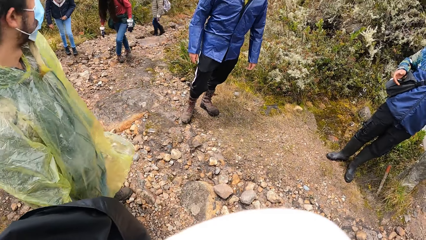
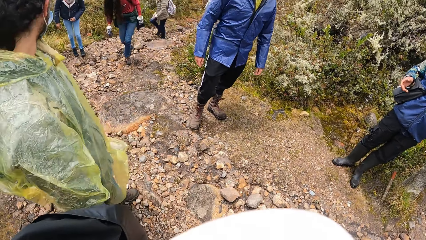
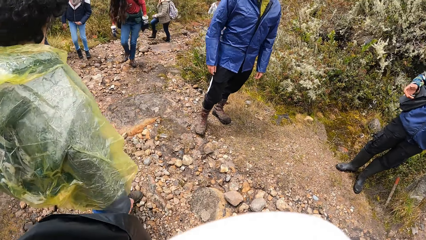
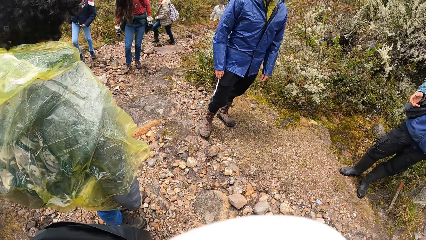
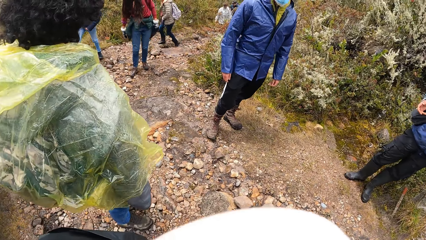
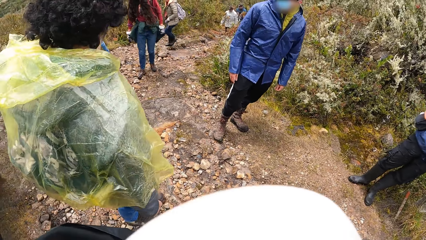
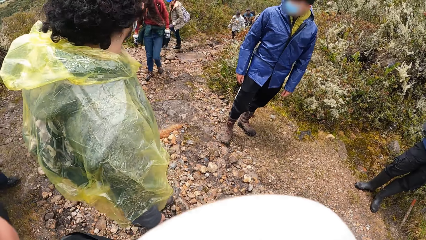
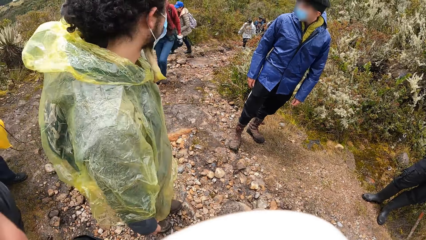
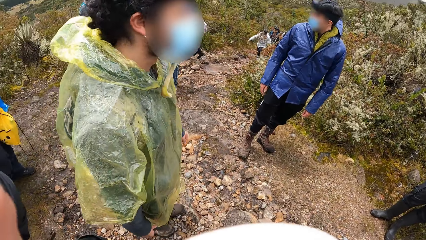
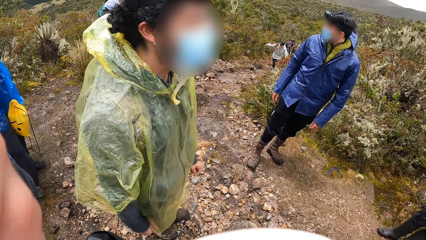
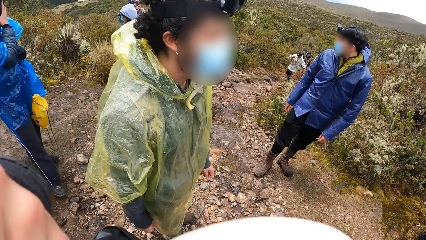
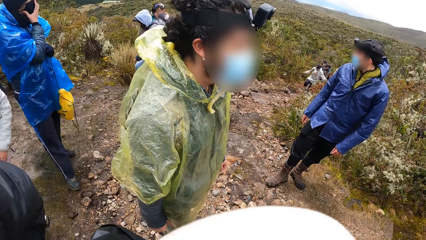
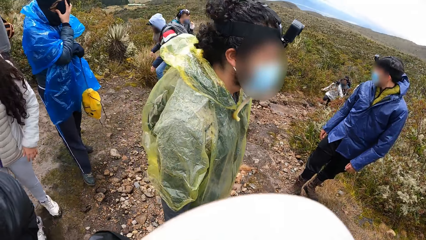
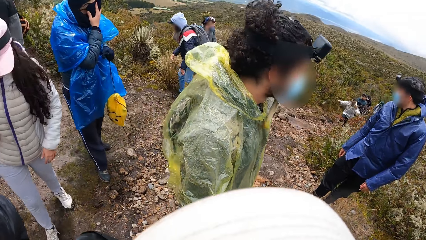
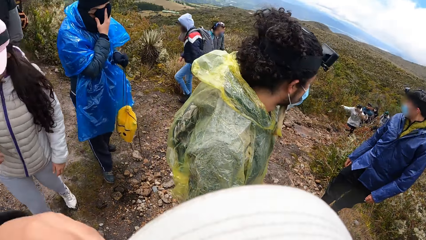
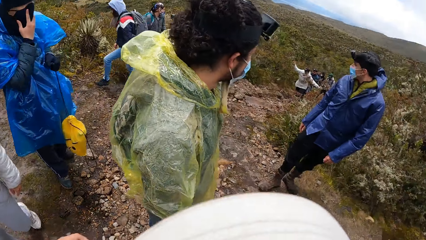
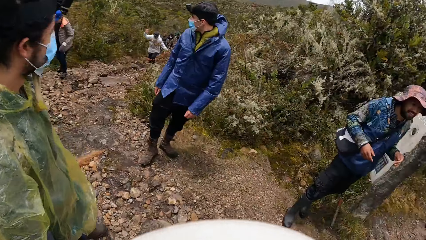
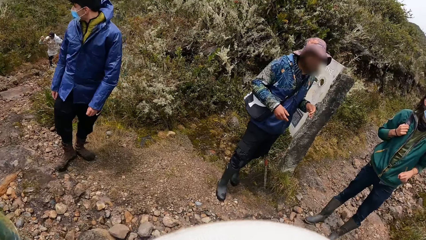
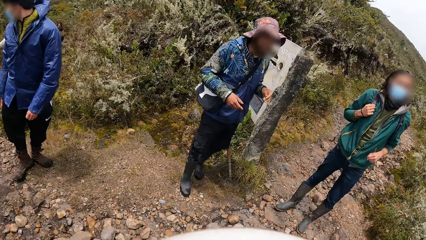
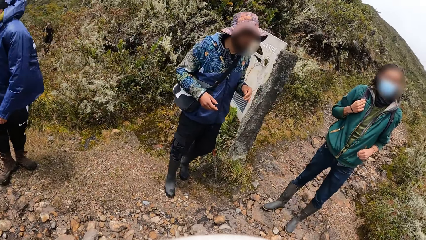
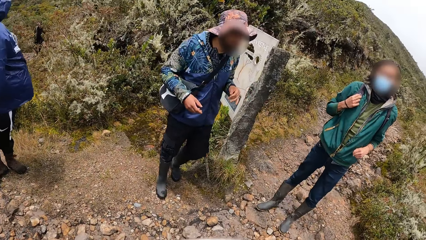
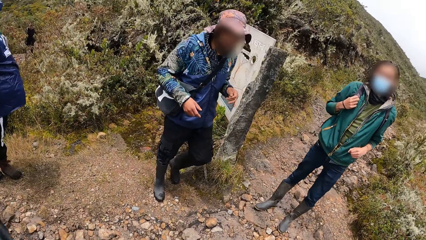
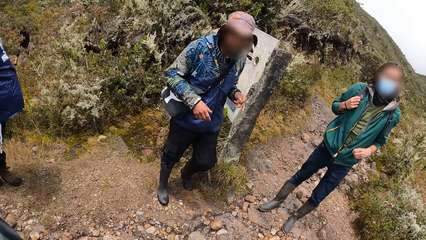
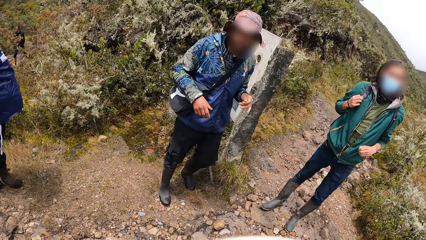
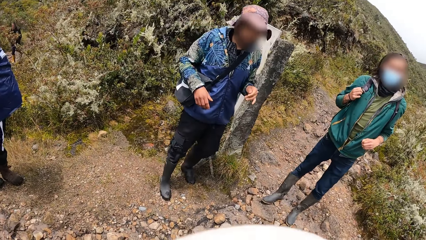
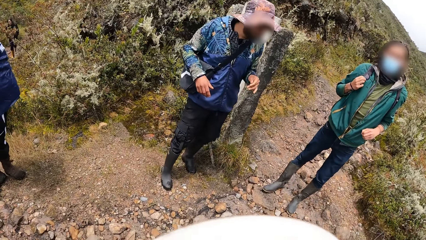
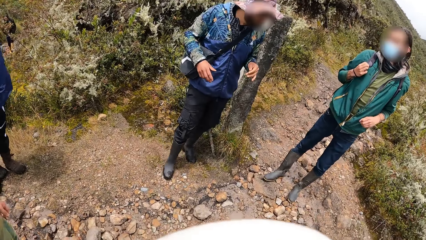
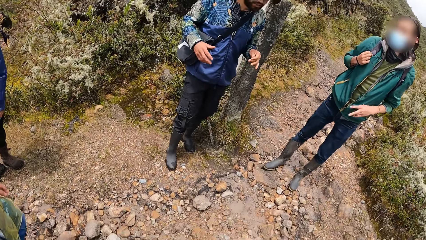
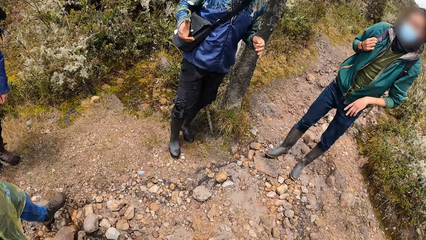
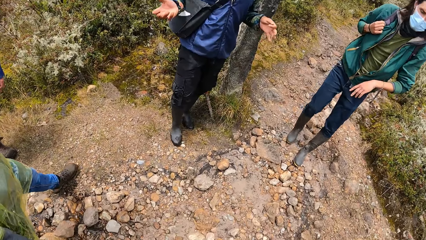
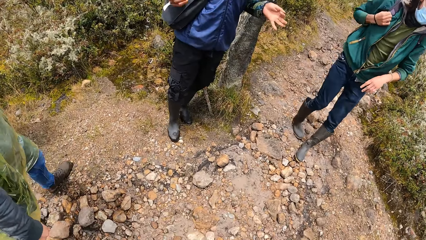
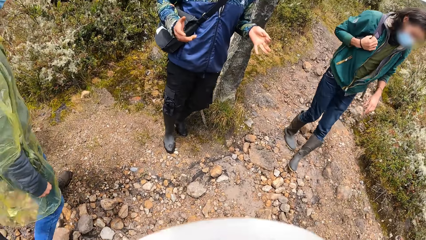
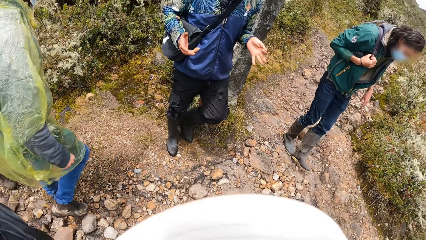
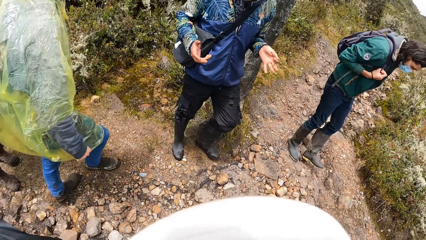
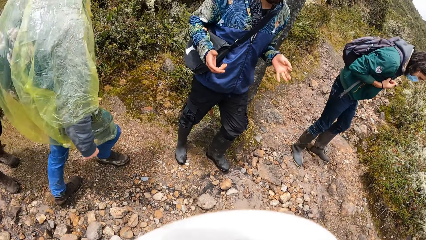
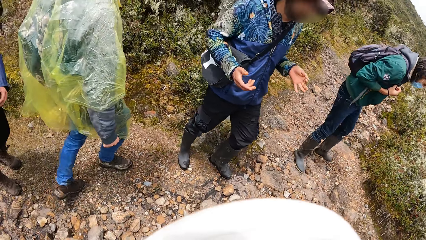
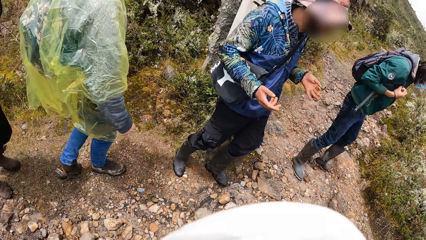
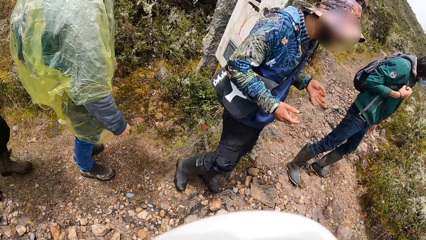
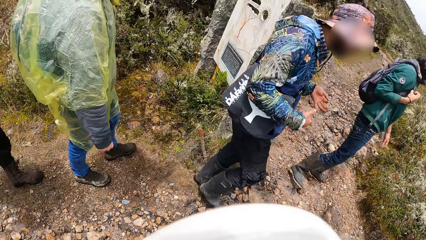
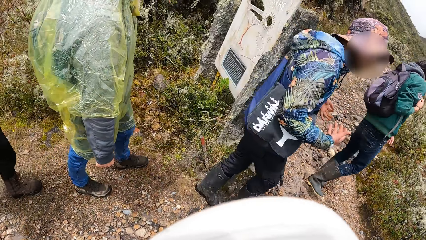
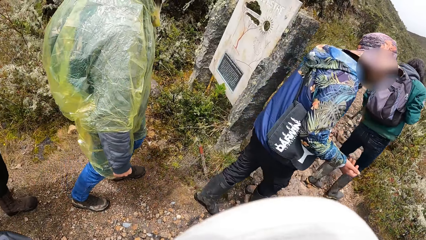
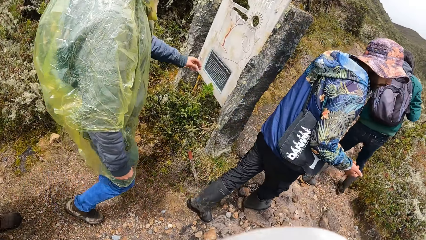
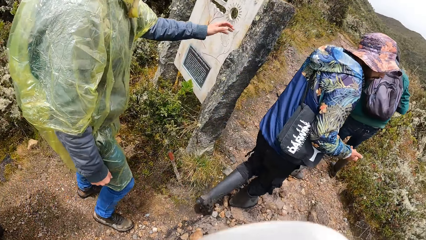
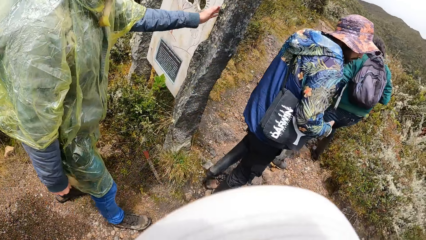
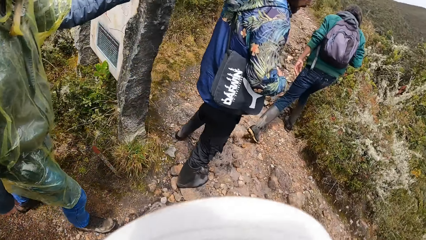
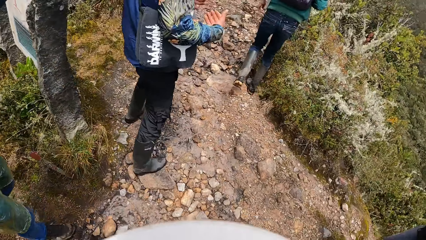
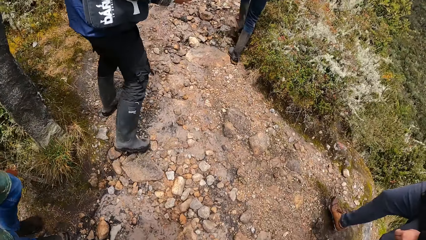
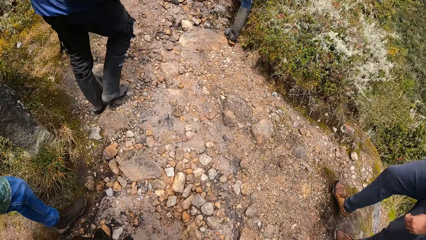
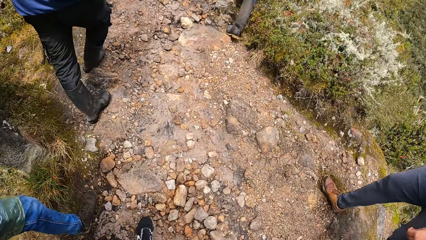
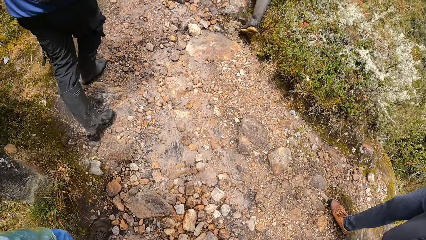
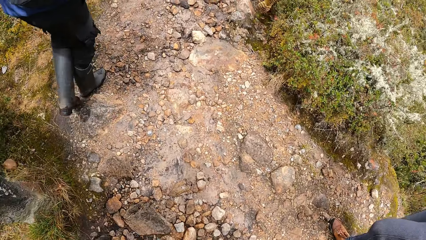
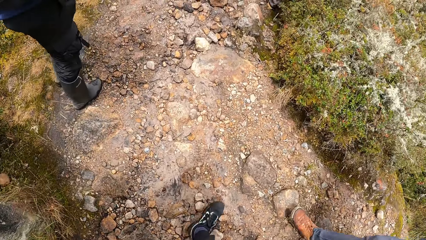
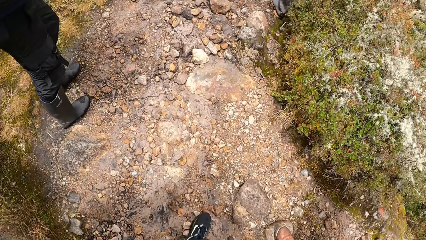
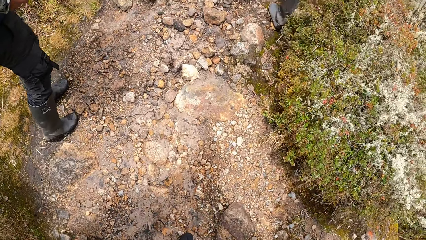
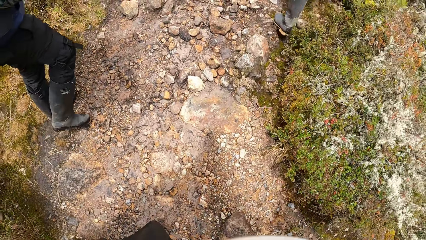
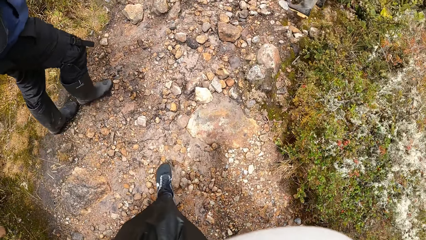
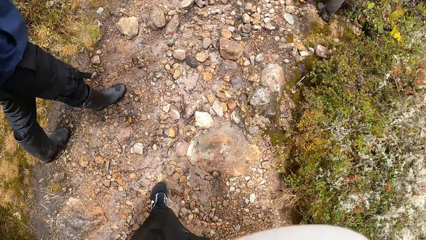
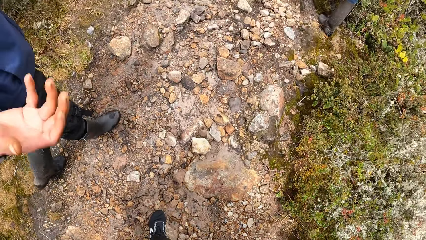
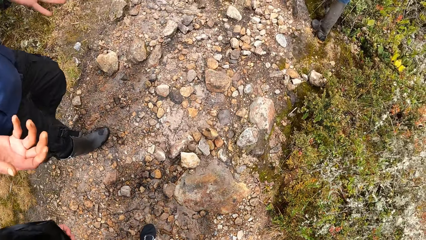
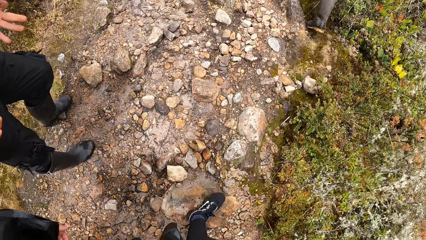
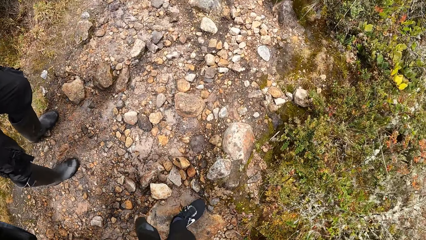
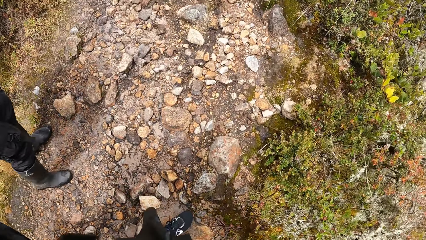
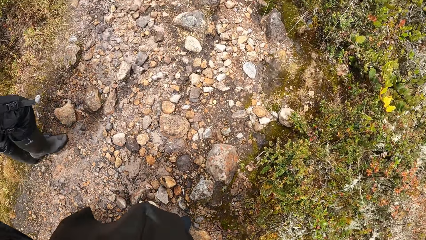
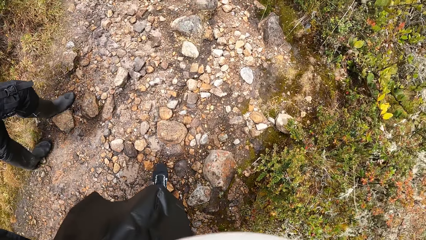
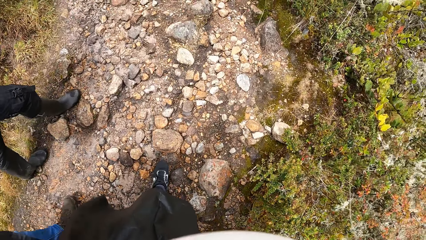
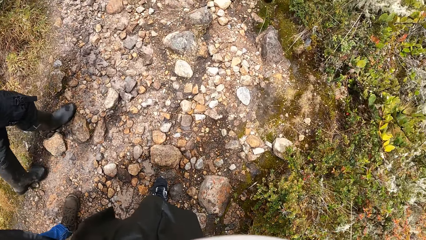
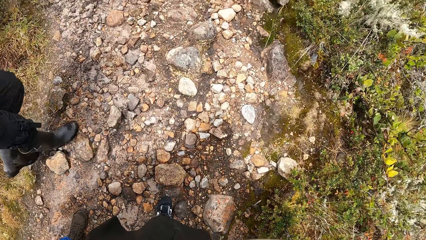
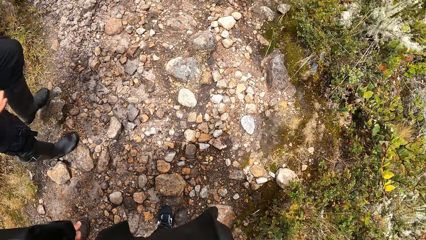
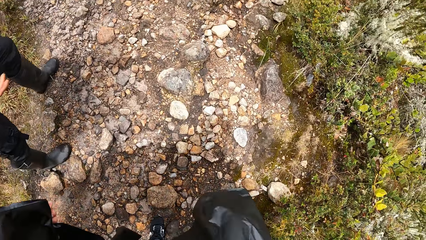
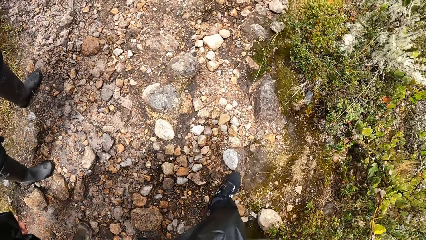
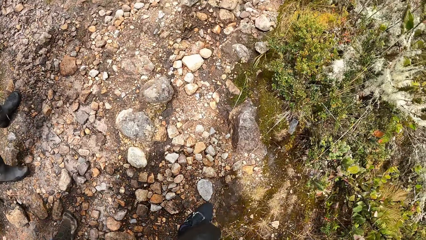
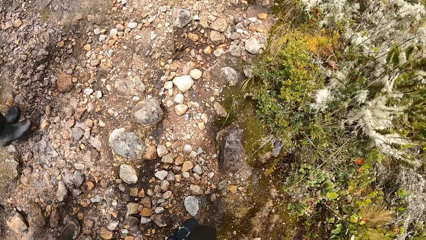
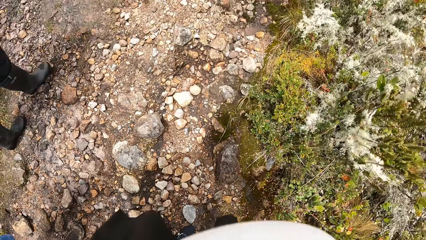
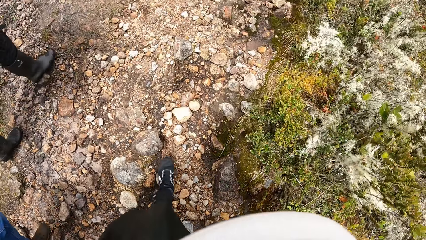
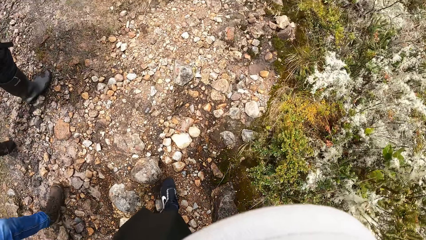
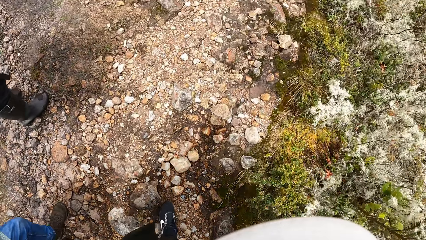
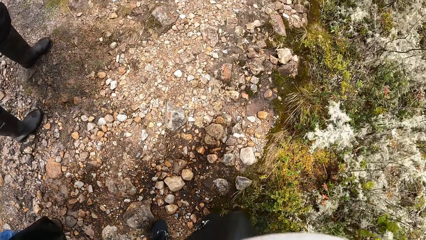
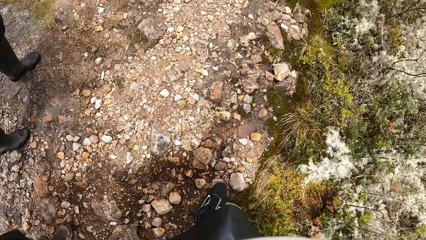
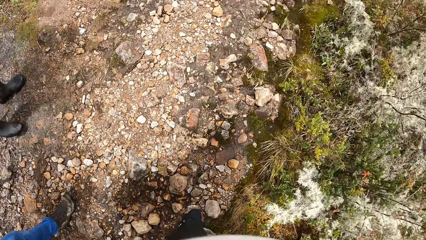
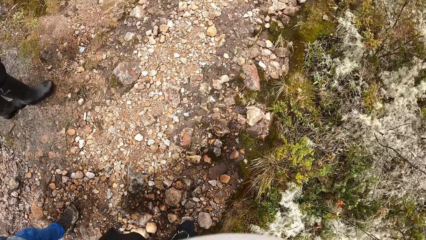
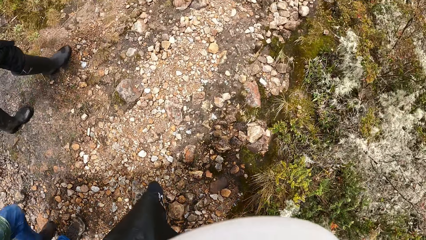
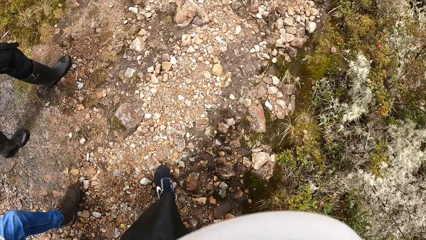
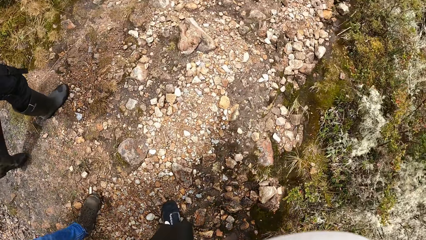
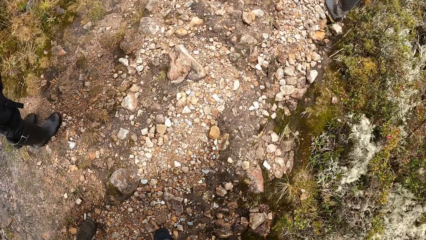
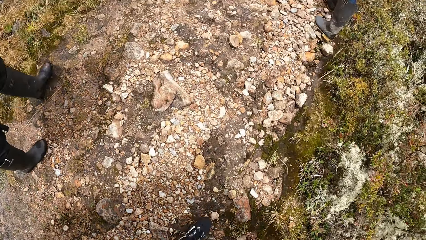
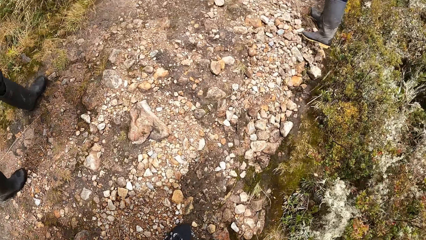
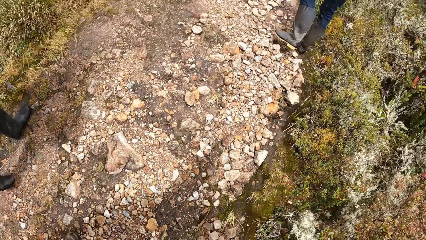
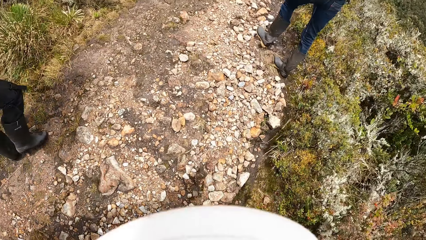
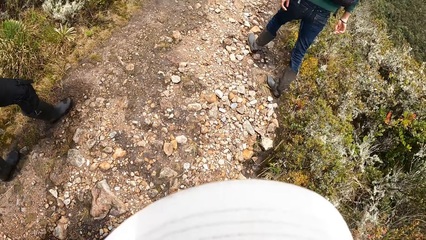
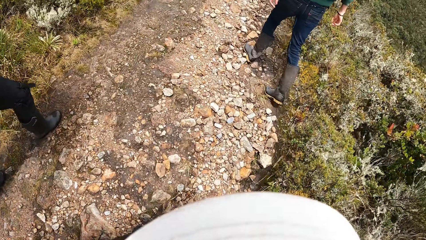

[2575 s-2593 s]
A lady walks down the hill. A man walks through the bushy hill. Another man walks through the bushy hill. A third man walks through the bushy hill. The camera wearer walks past the third man and walks through the bushy hill. A fourth man walks down the hill.
